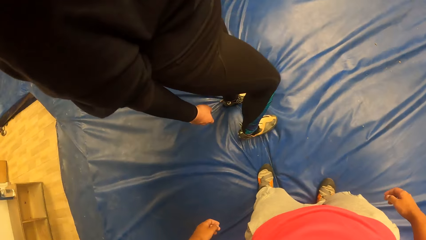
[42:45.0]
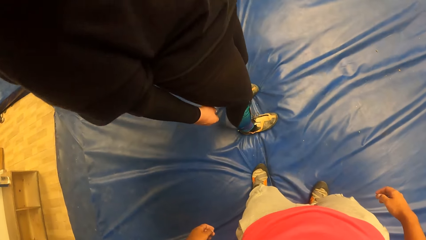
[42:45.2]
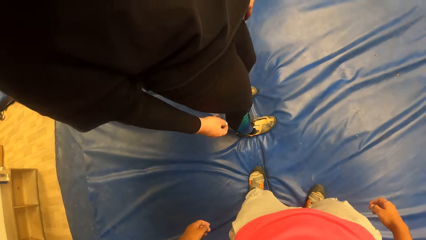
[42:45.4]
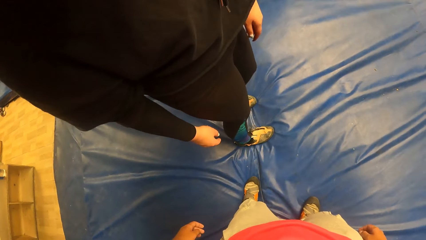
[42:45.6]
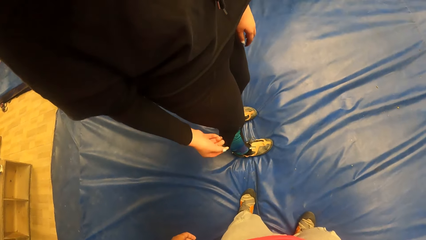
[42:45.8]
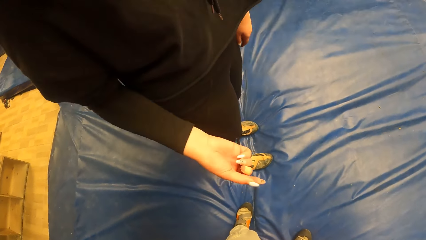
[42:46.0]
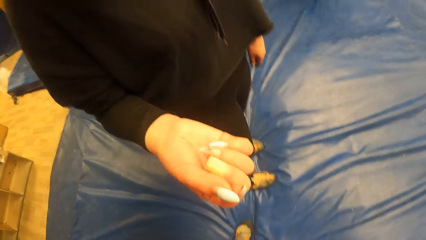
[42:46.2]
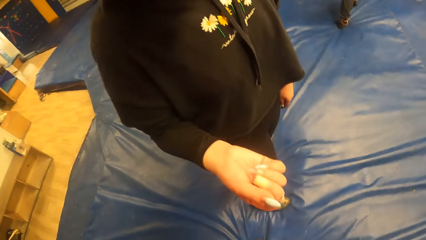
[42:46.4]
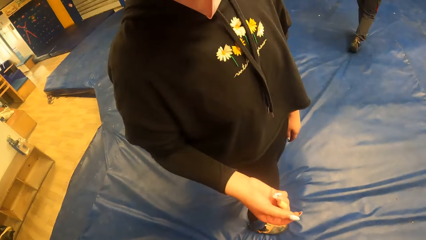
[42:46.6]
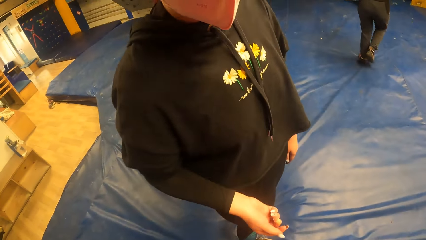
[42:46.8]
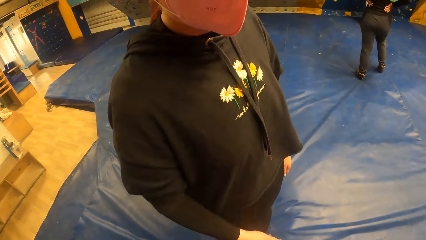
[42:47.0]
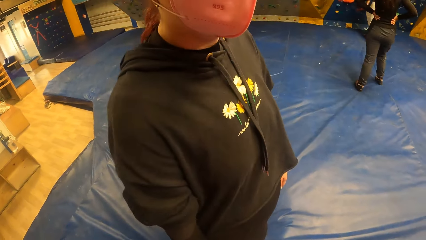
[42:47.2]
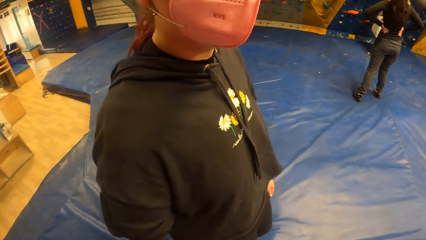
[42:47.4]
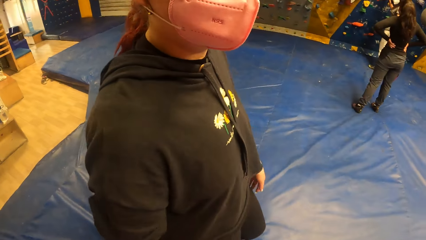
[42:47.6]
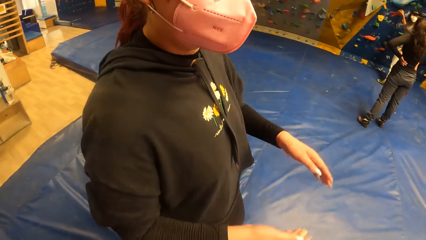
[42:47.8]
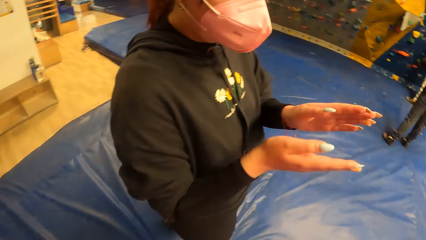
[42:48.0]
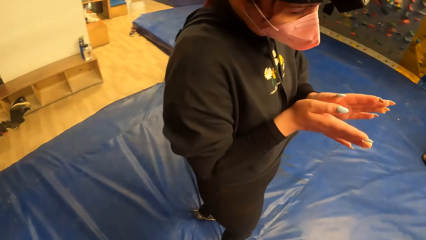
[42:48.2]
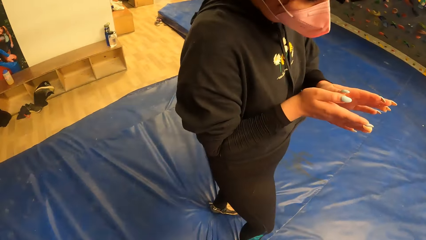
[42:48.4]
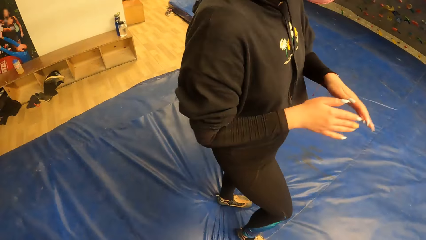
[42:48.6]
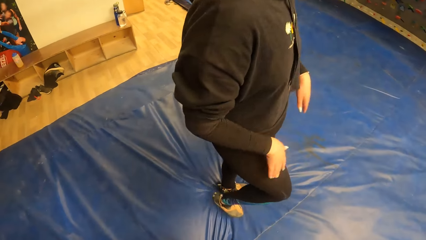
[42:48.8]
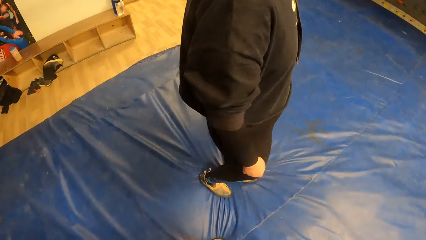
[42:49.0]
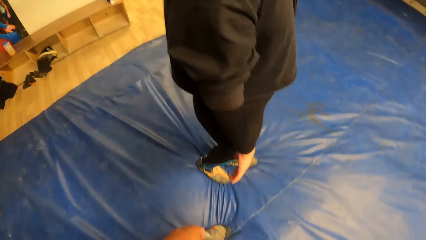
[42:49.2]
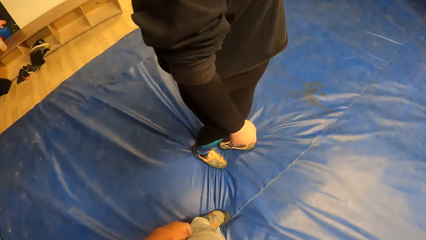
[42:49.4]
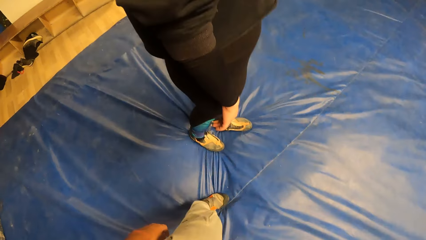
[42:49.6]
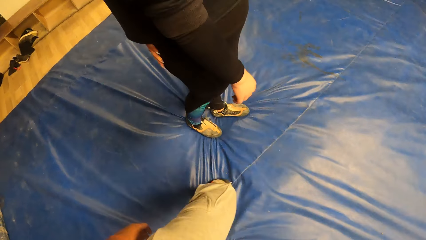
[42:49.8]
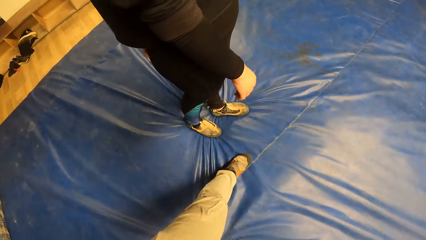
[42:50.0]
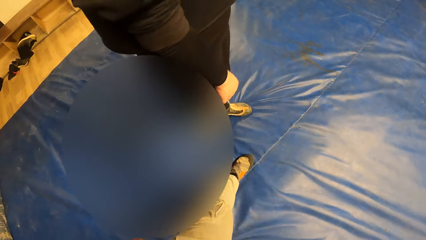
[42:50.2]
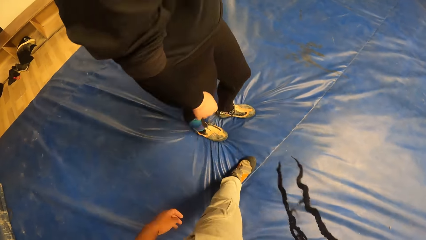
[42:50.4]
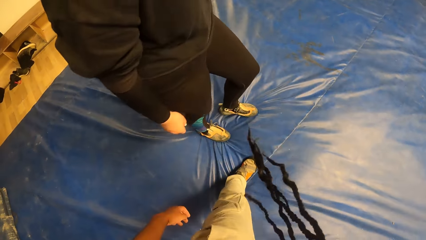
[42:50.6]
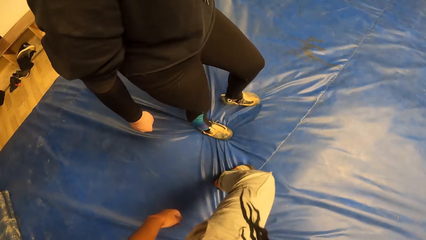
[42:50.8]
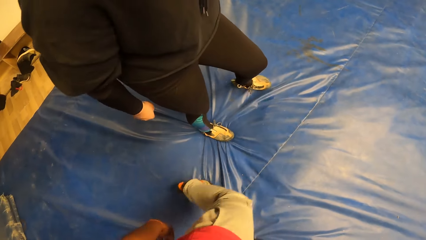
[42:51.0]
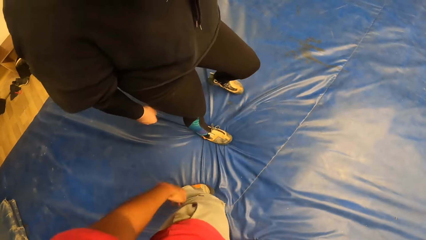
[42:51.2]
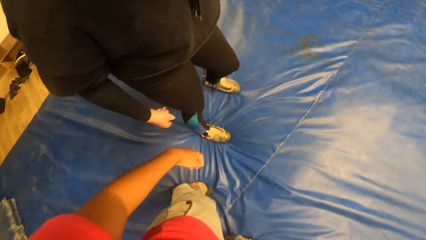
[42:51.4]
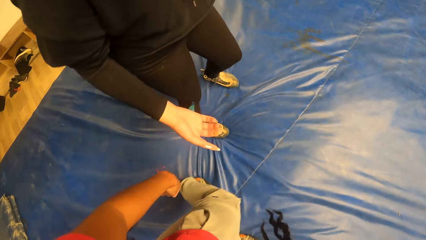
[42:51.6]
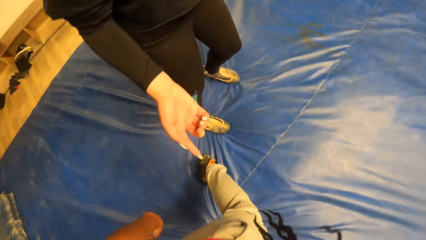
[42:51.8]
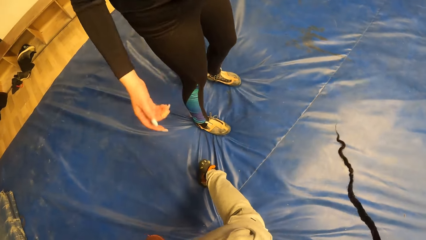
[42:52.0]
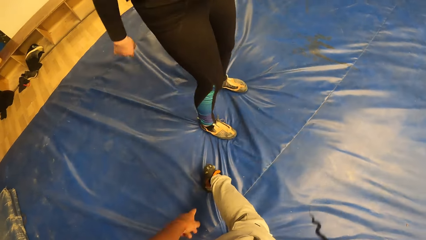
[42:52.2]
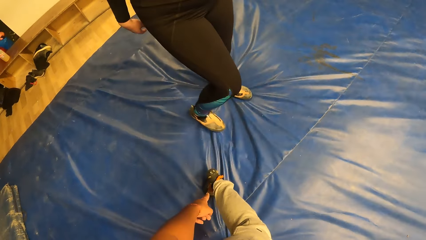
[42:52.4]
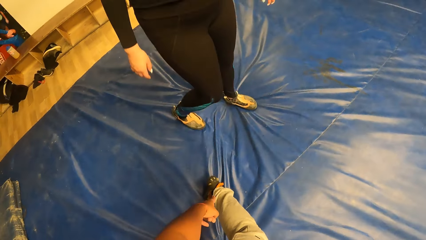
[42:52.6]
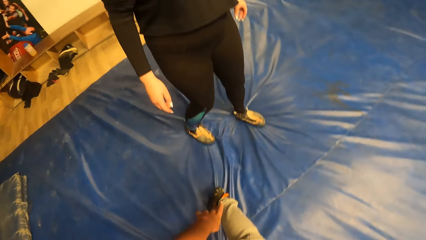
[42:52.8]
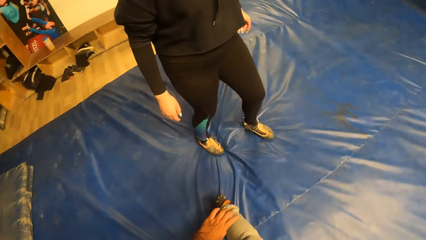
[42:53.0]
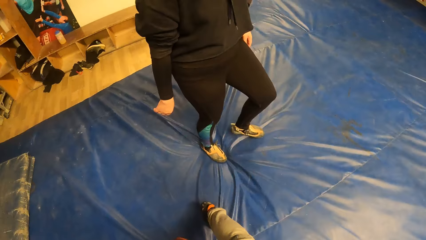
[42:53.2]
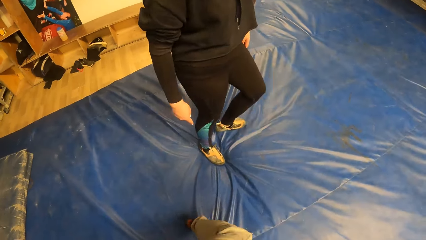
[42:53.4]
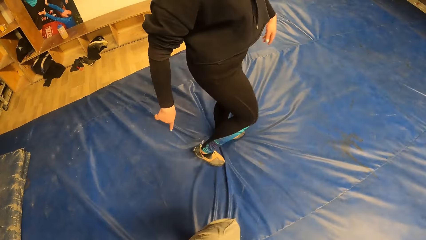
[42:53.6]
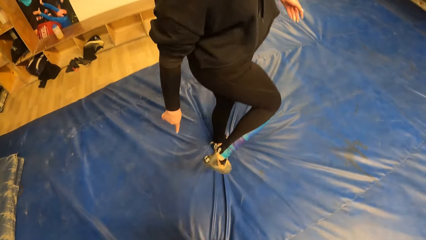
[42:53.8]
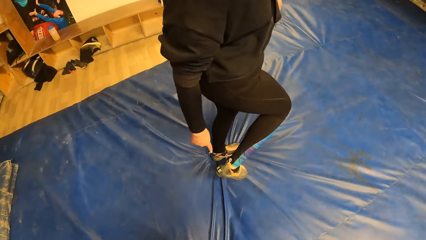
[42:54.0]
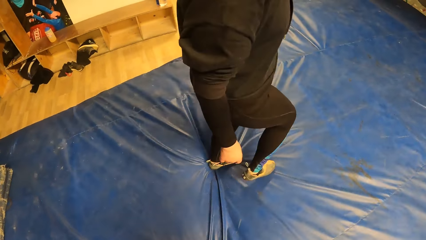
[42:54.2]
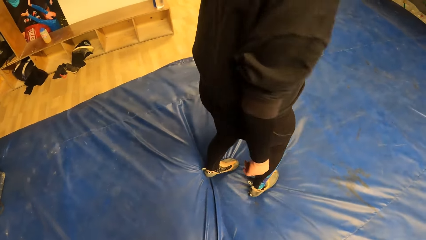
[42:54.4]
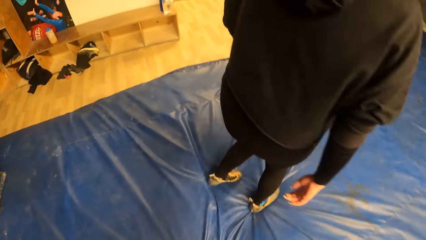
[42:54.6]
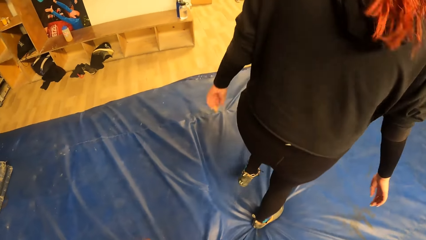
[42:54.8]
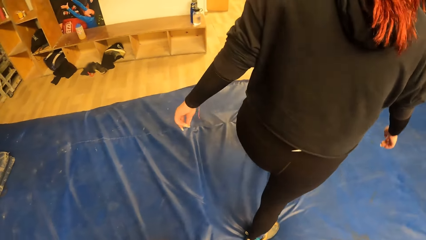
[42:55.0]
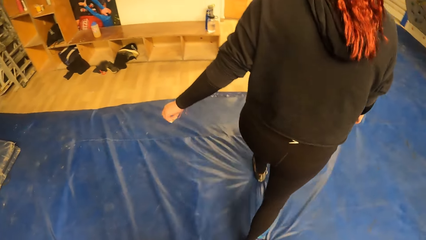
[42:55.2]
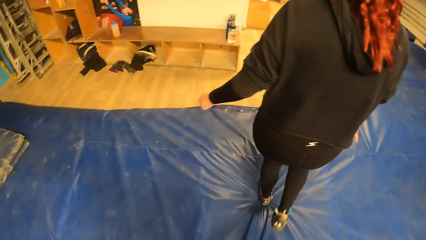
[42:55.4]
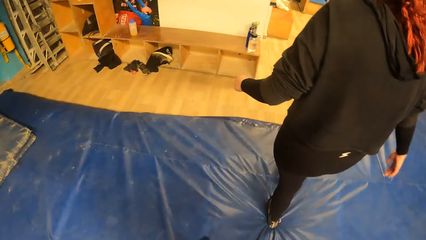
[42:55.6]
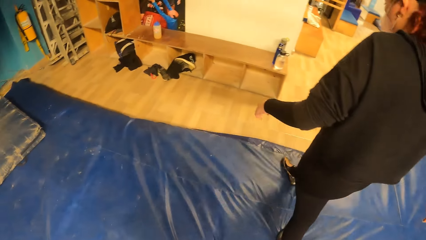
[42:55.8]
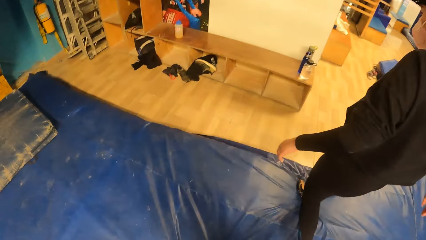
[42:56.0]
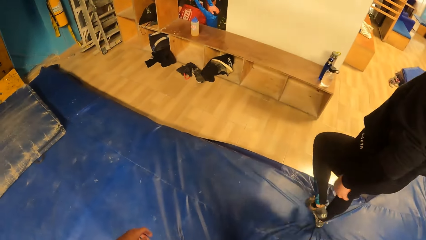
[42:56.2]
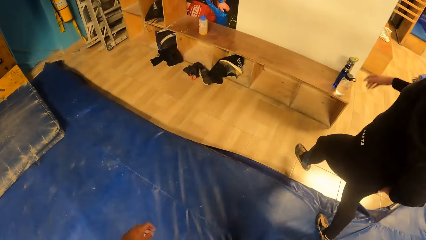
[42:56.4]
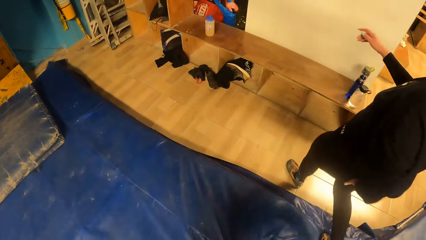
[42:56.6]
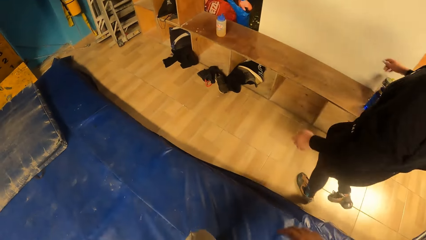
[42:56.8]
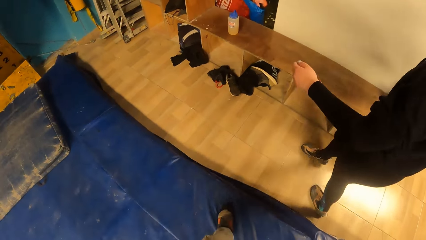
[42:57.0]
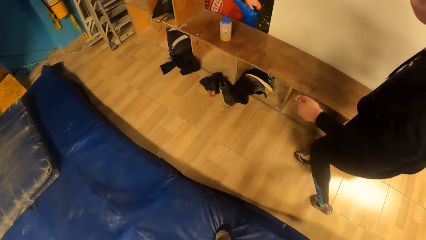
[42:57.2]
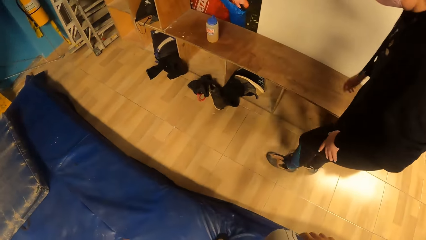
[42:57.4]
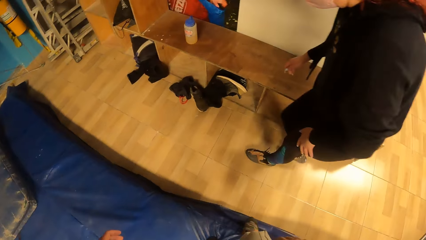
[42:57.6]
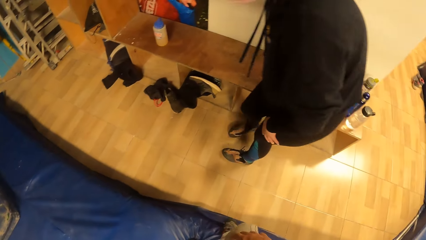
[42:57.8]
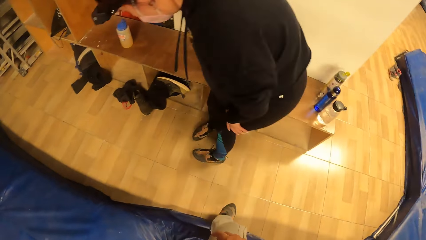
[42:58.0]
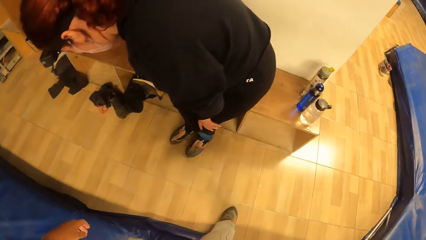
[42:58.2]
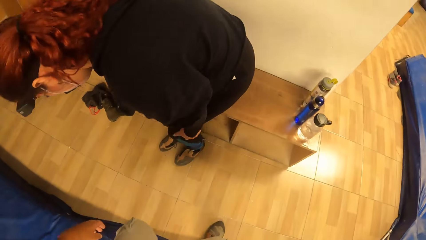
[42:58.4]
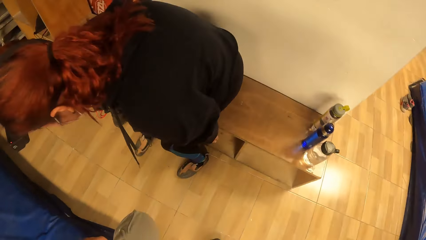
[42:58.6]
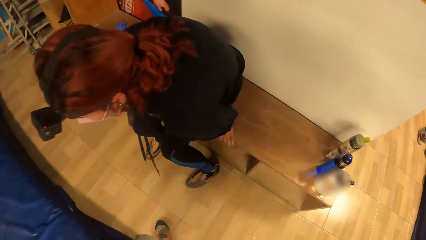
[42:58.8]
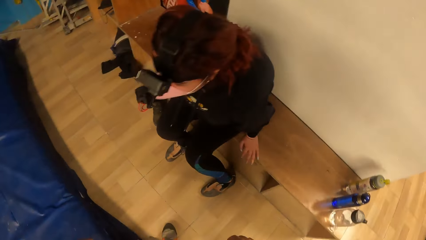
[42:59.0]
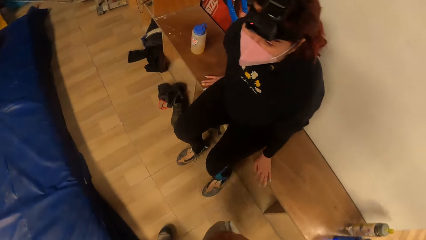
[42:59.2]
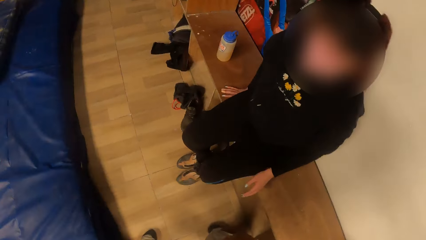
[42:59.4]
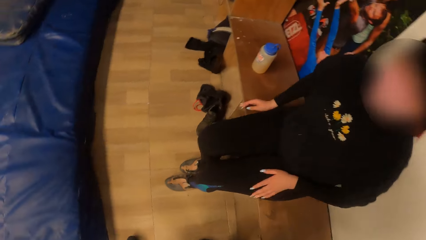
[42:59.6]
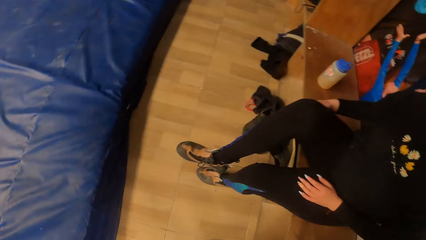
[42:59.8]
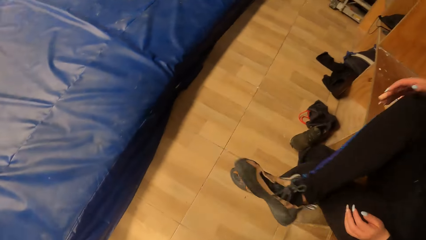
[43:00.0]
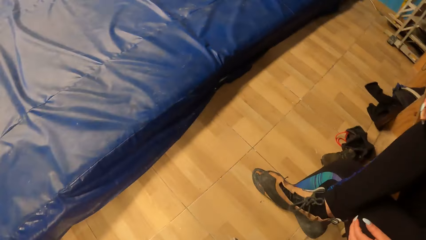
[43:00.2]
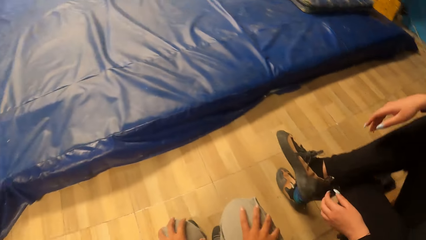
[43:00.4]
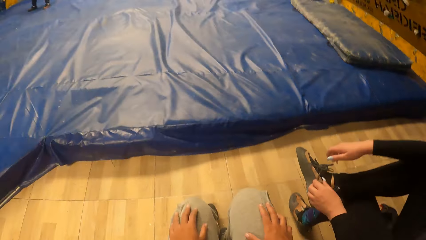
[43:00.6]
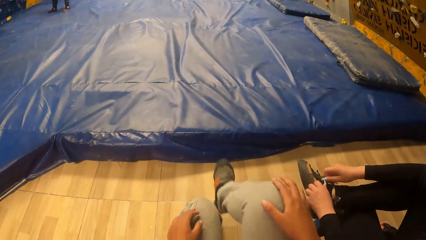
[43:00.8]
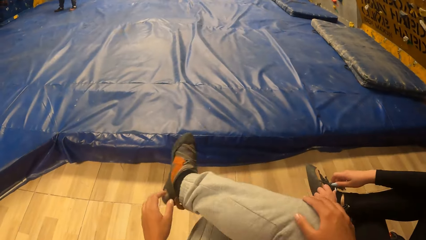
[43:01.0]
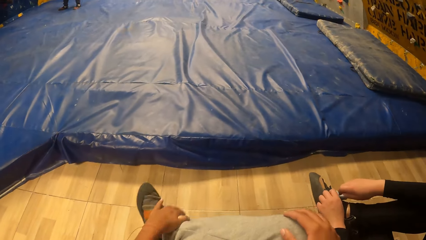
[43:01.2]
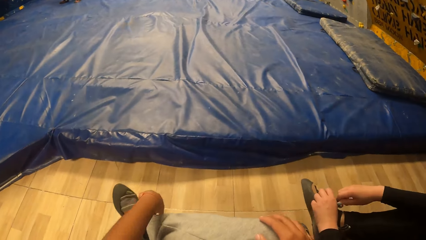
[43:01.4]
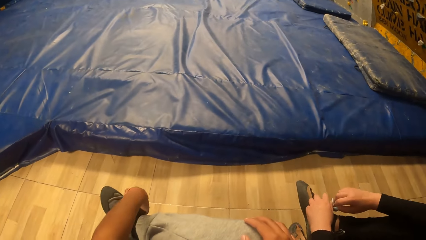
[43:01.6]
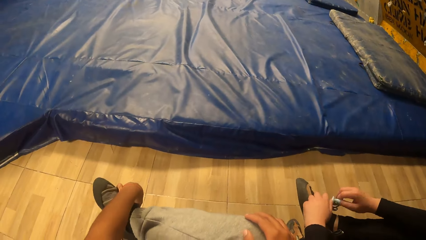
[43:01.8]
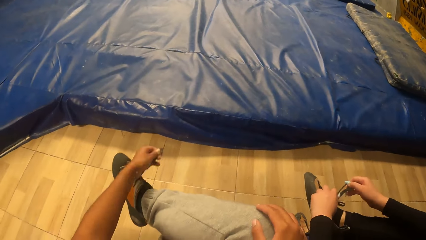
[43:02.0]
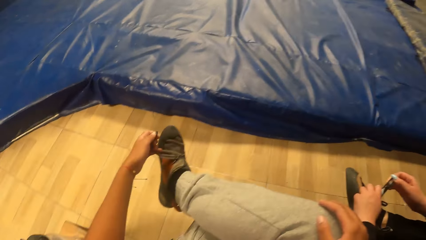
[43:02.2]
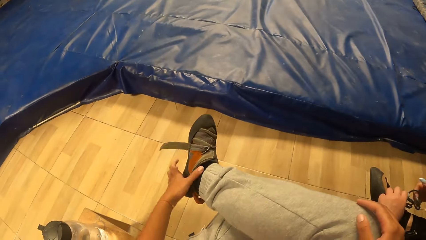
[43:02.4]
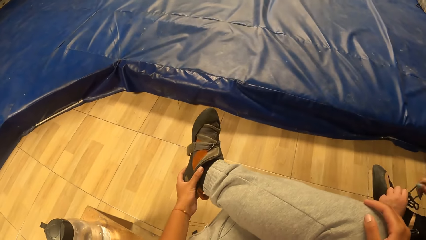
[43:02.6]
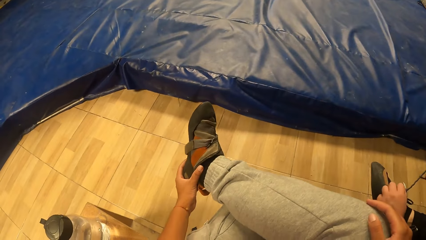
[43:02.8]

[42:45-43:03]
The woman touches the sneaker with her right hand. The camera wearer looks at the woman's shoe. The woman interacts with the camera wearer. The camera wearer looks at the woman's hand. She looks at the woman. She shakes the leg. She looks at the leg. She twists the leg. She points at the leg with a finger. She looks at the leg of the woman. The woman walks towards the cabinet on the floor. The camera wearer walks towards the cabinet on the floor. The woman sits on the cabinet. The woman lifts her left leg. The camera wearer sits. The woman unties the sneaker lace with both hands. The camera wearer lifts the right hand. She places her right leg on her left leg. She unties the sneaker lace with her left hand. She touches the leg with the hand. She moves the left hand. She removes the sneaker from her right foot with her left hand.
